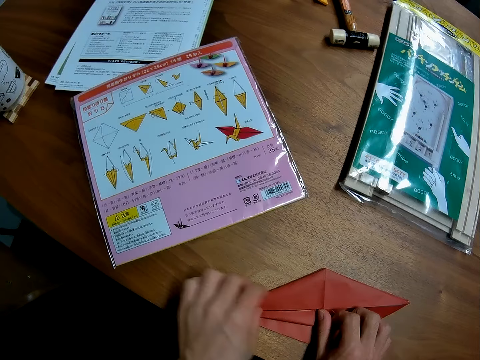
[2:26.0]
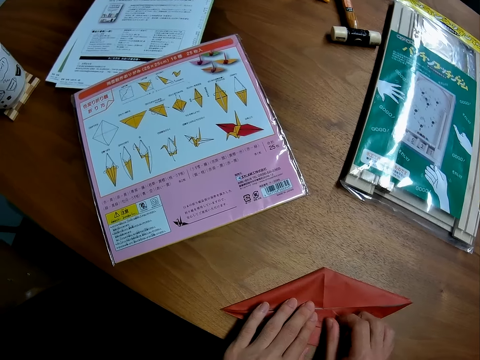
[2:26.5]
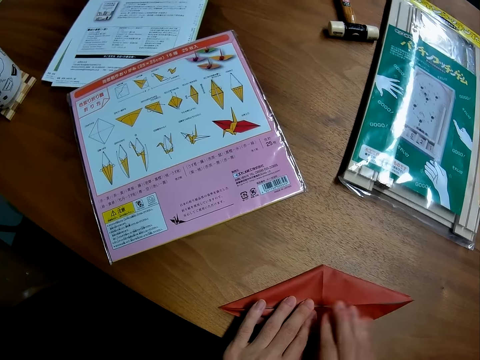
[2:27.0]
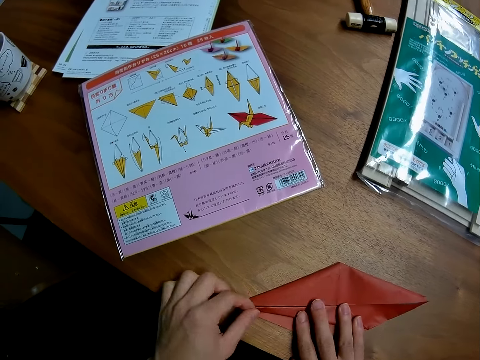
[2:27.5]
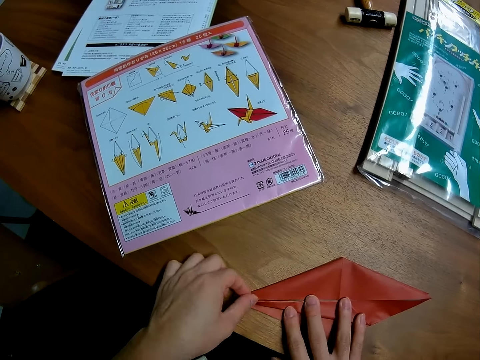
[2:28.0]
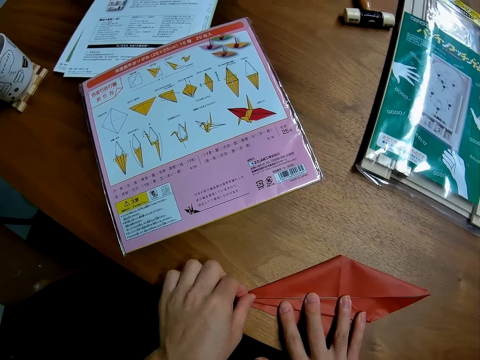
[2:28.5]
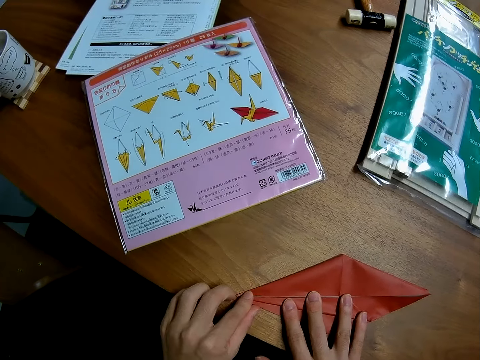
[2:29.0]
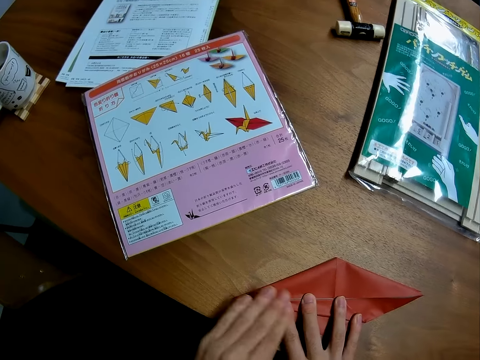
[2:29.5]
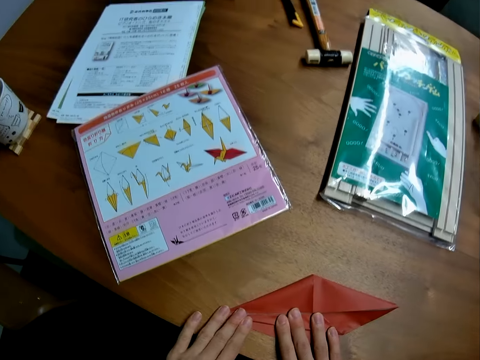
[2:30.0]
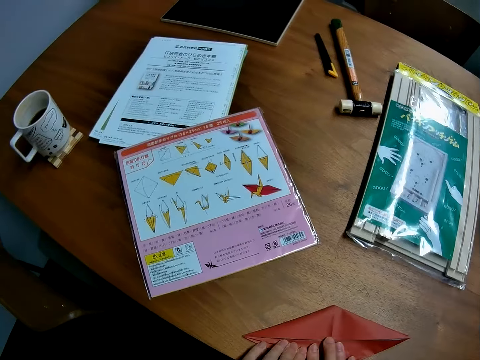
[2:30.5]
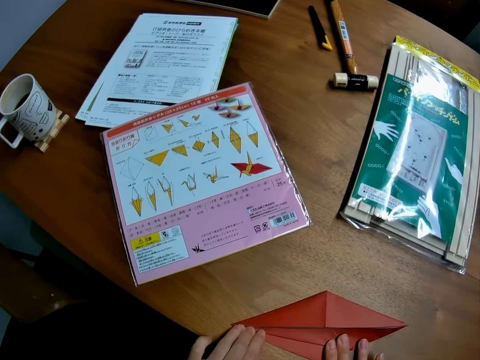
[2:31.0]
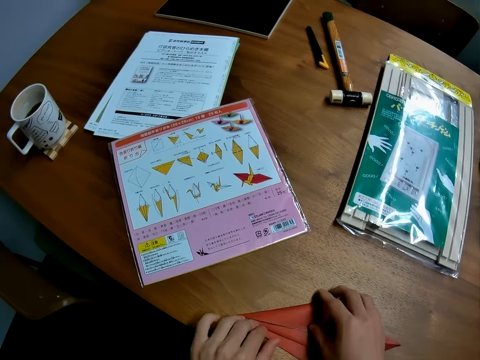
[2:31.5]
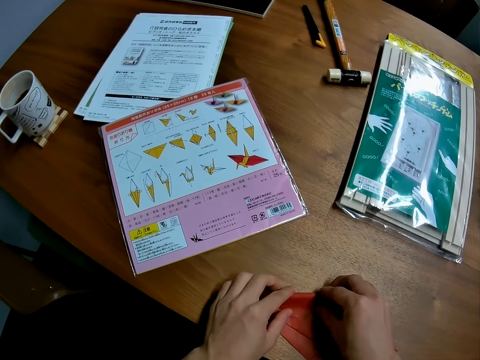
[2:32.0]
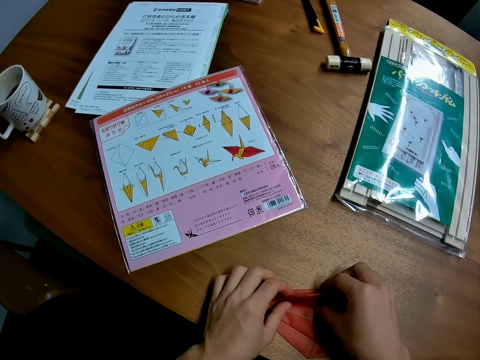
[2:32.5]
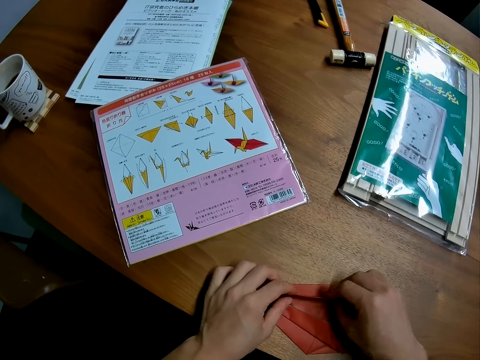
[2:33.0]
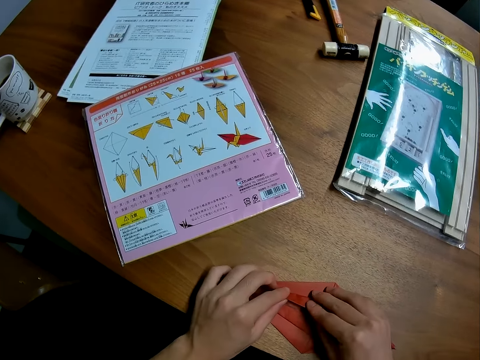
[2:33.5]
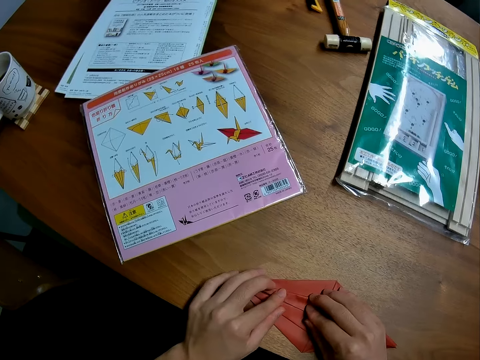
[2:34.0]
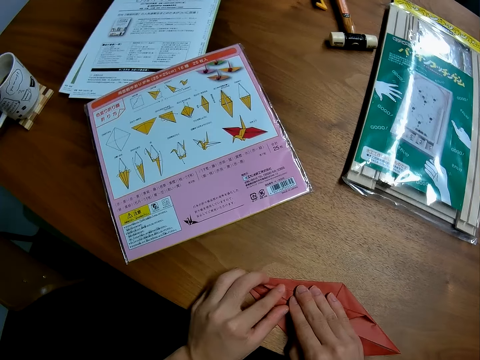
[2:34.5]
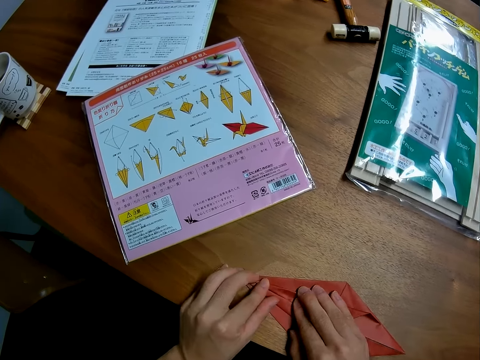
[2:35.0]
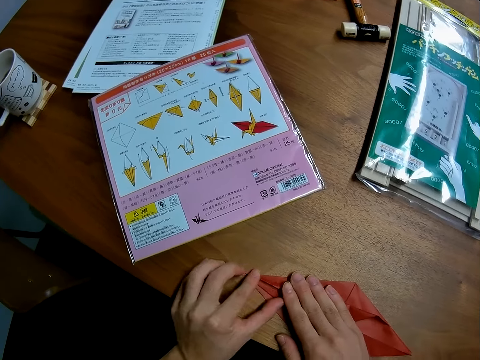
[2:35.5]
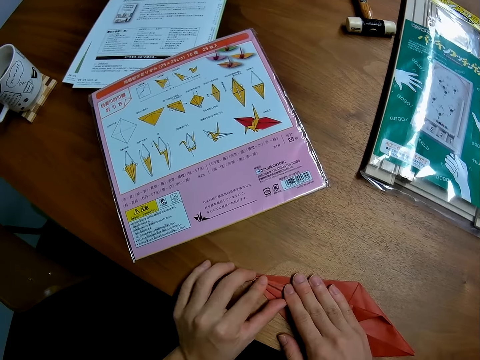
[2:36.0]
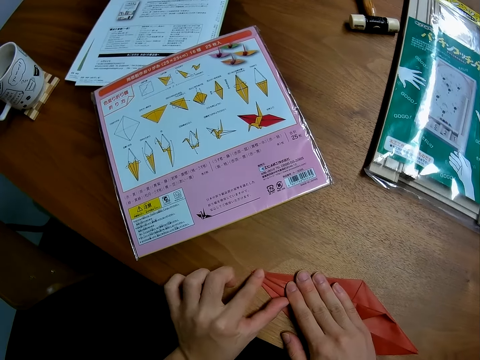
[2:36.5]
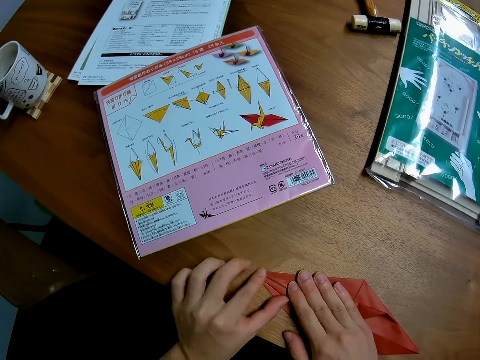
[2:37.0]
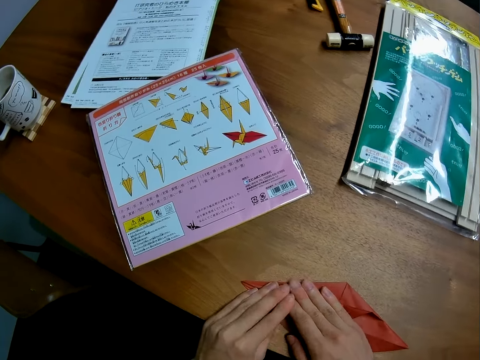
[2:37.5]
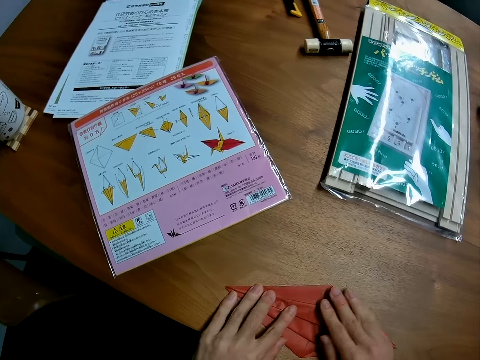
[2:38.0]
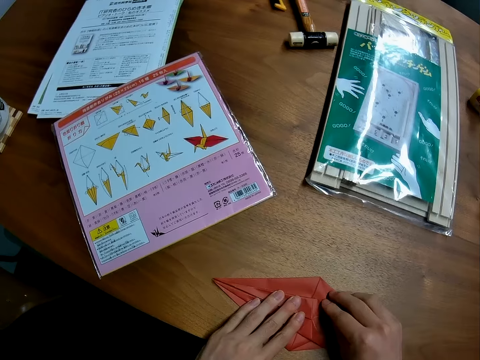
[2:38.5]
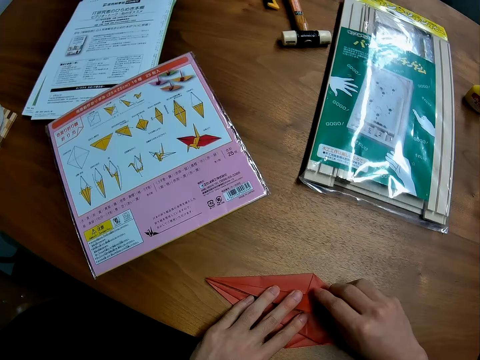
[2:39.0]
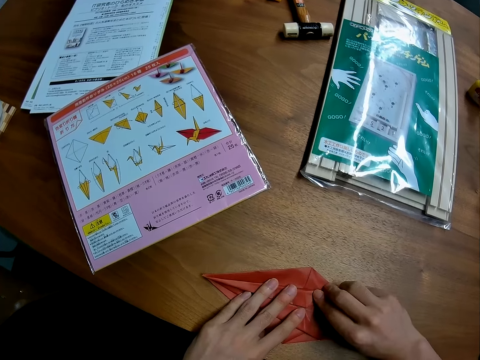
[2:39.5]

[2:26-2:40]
The camera wearer flattens the paper. They fold the paper. They flatten the paper.

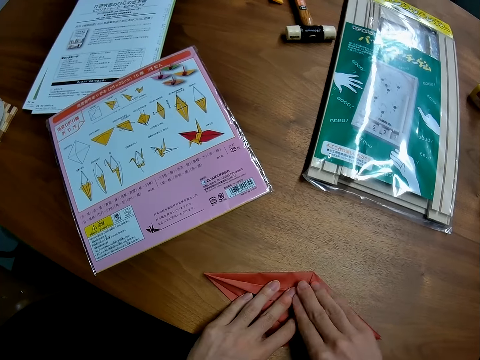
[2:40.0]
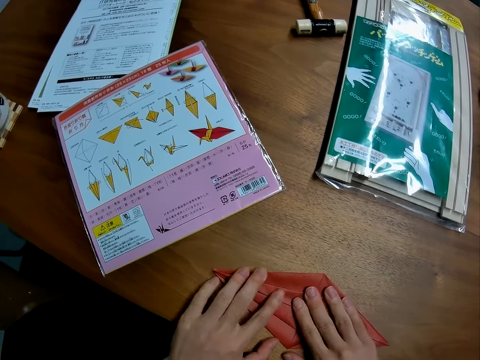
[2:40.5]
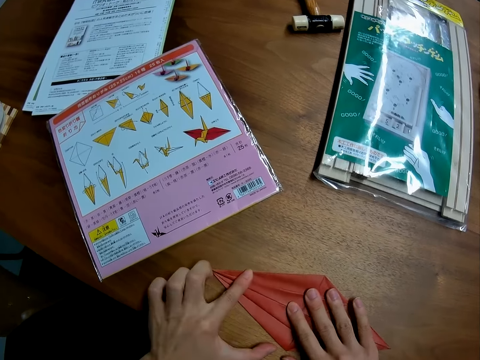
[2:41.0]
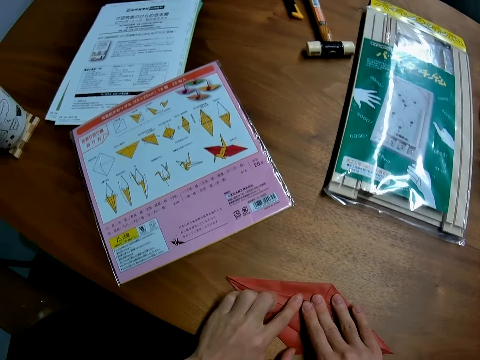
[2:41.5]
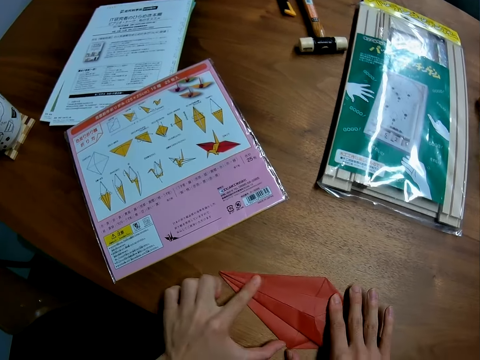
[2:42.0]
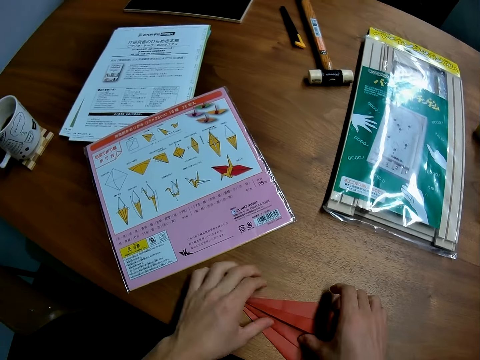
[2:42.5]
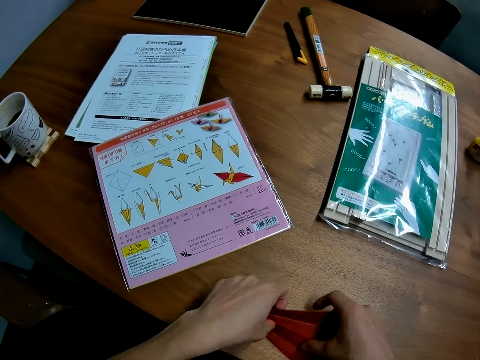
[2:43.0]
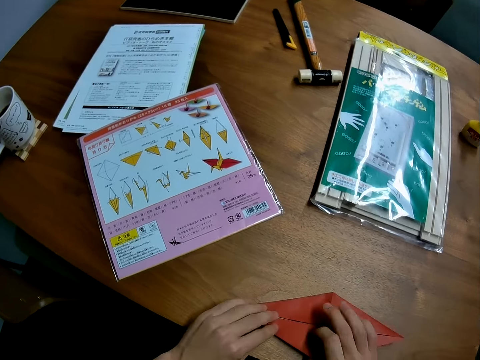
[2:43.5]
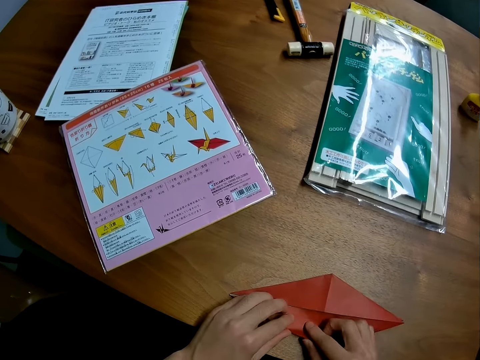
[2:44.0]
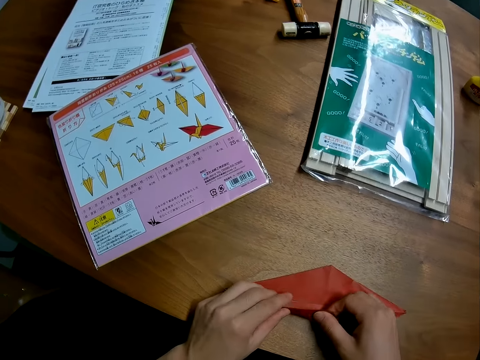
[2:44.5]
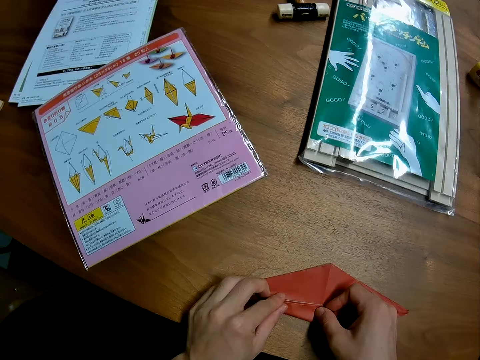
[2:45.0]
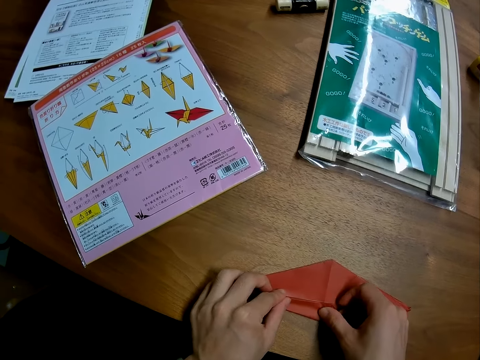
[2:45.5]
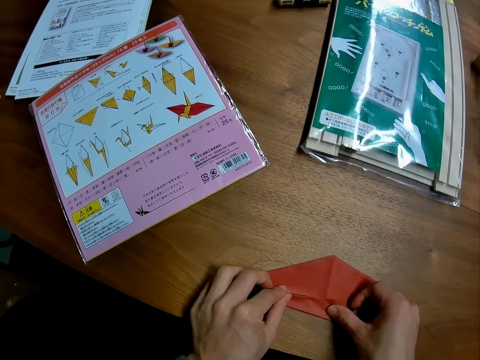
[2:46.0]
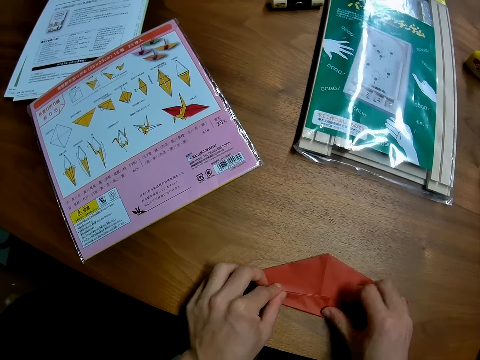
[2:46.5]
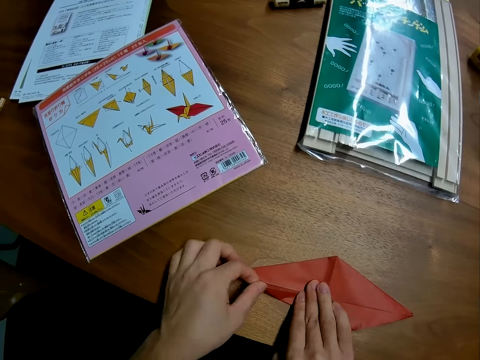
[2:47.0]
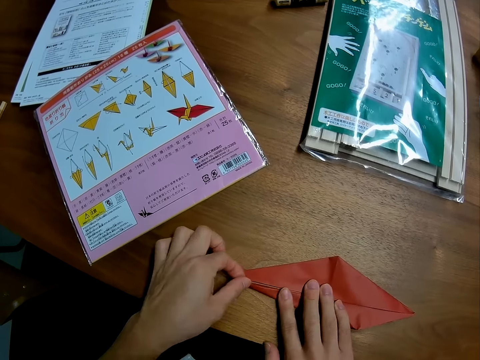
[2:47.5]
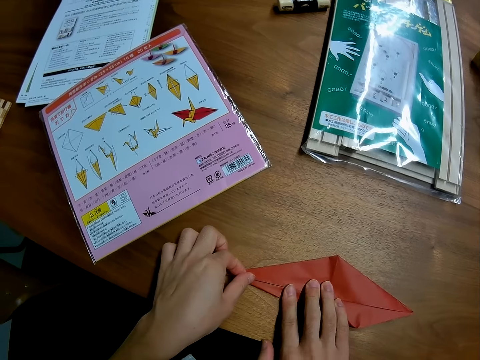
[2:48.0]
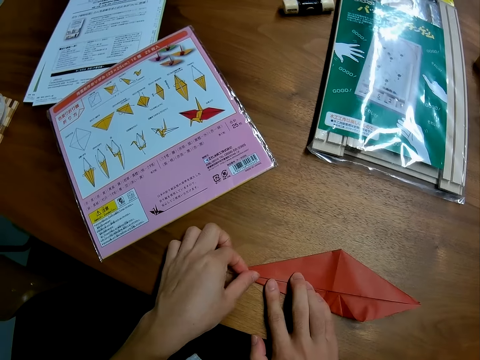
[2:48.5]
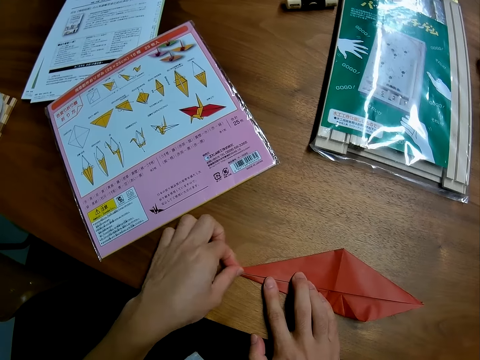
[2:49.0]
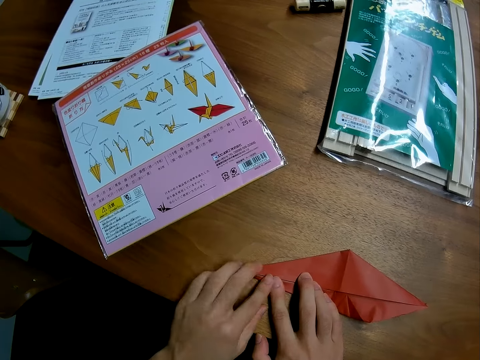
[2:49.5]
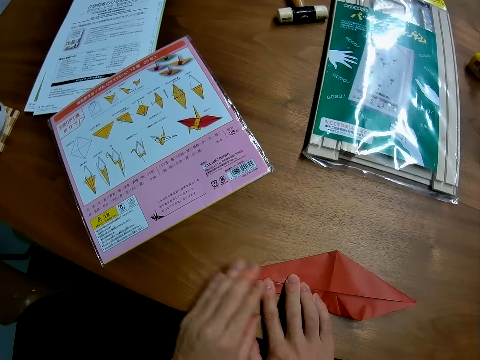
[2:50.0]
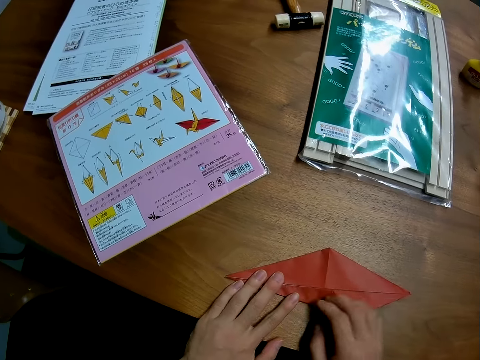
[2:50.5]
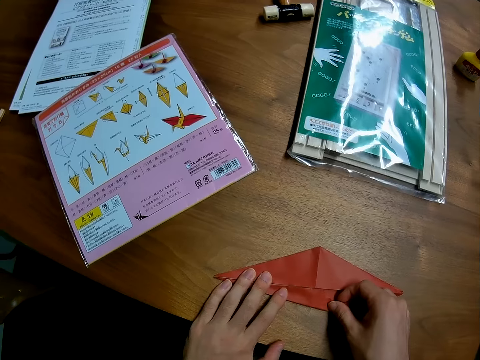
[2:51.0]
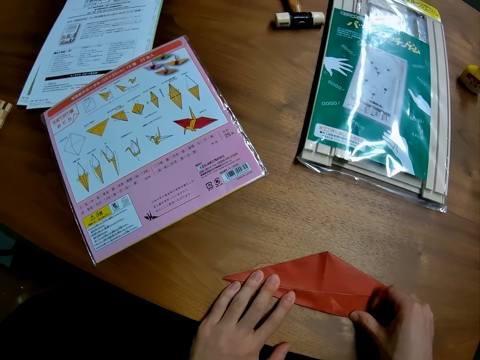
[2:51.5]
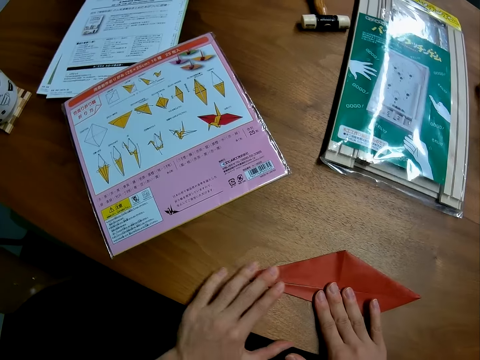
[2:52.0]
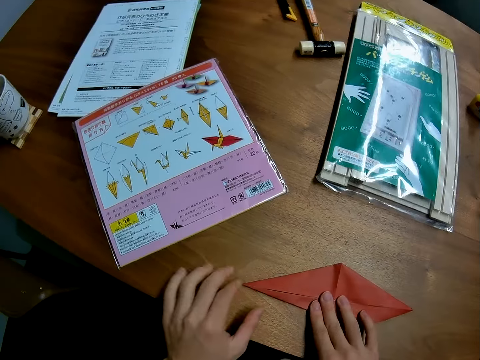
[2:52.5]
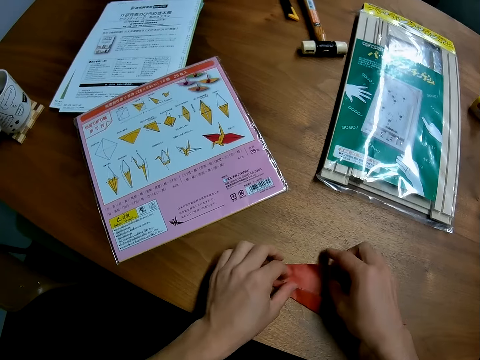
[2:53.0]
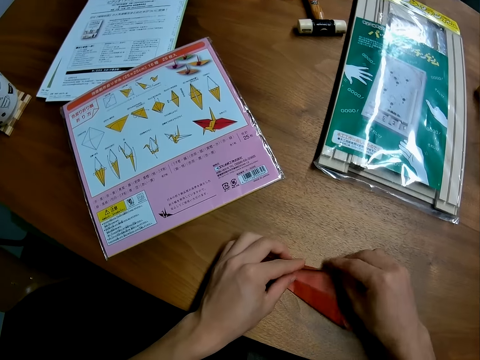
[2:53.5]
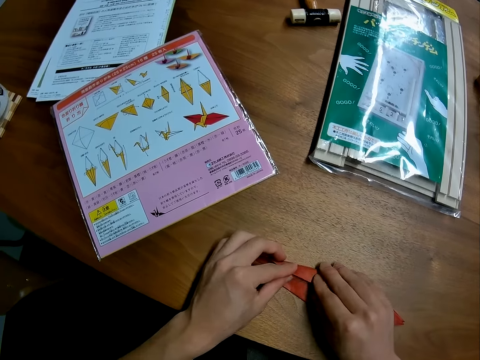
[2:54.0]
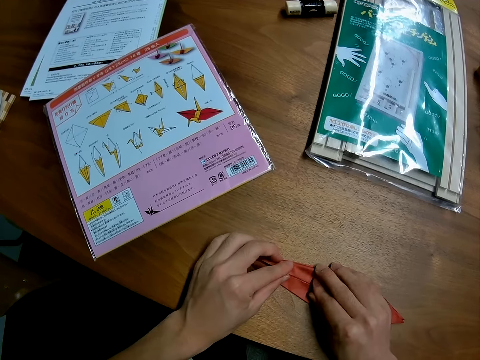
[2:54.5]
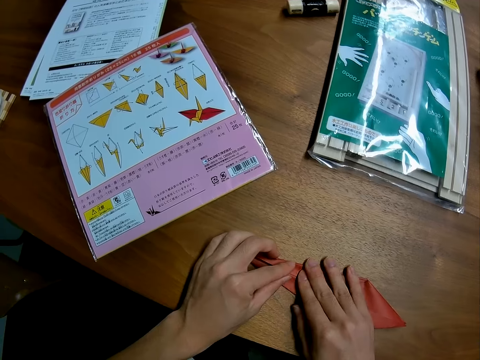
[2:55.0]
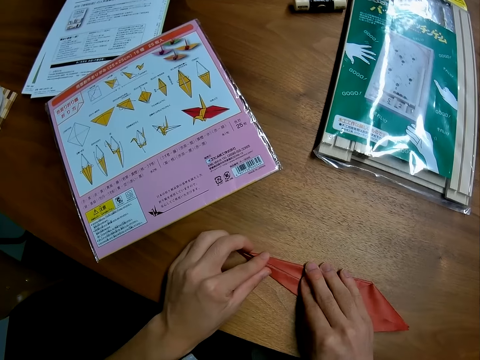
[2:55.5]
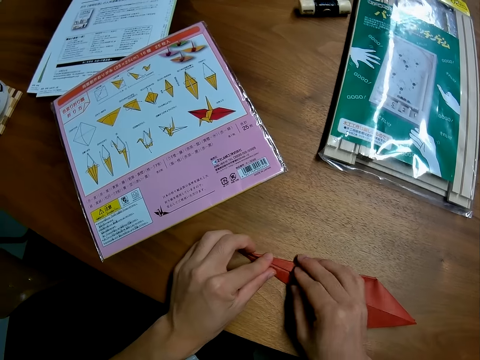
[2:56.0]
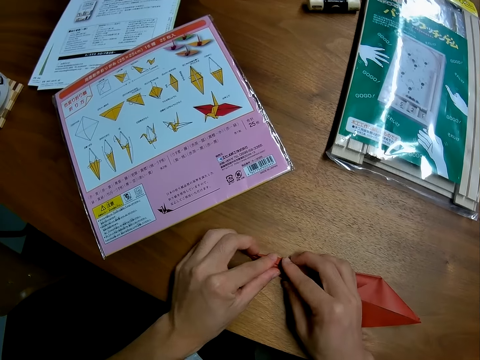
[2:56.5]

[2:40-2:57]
The camera wearer turns the paper. They fold the paper. They flatten the paper. They fold the paper. They flatten the paper.
